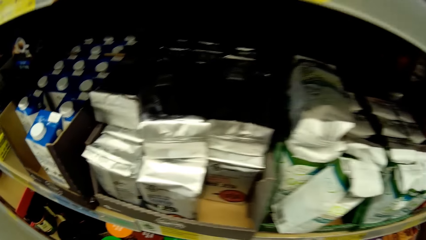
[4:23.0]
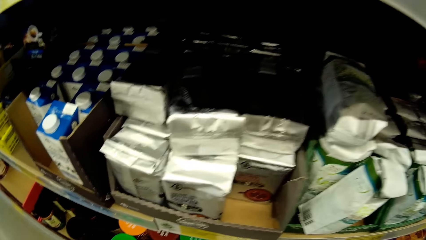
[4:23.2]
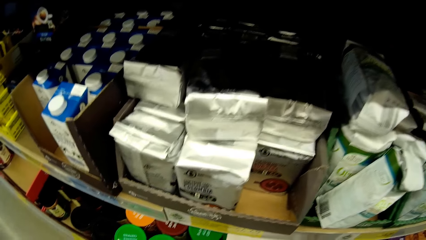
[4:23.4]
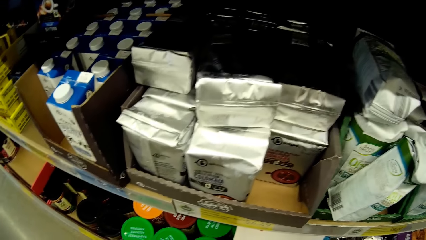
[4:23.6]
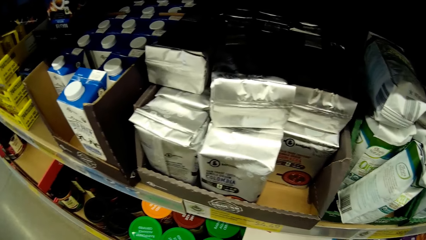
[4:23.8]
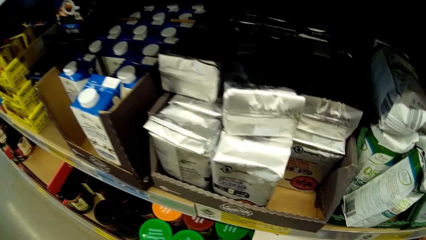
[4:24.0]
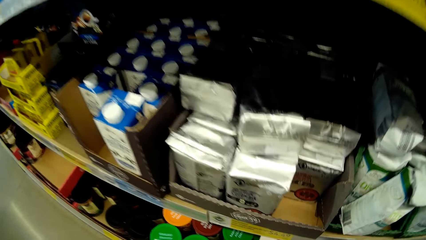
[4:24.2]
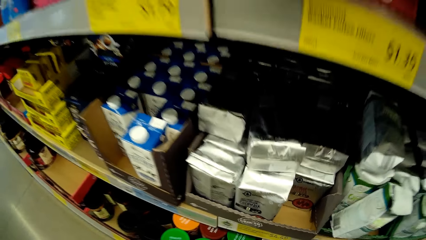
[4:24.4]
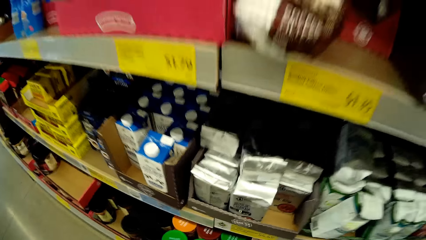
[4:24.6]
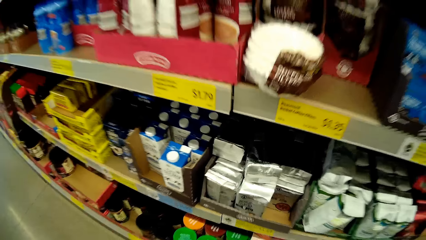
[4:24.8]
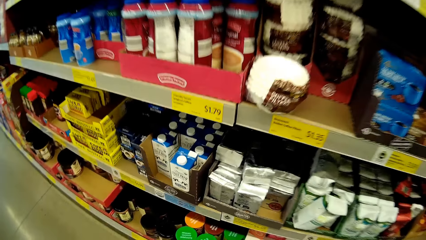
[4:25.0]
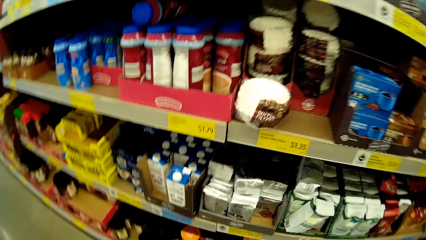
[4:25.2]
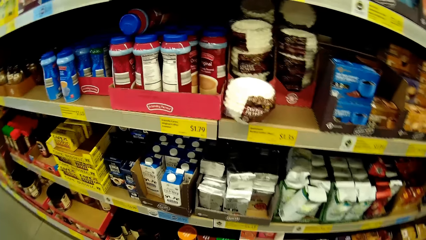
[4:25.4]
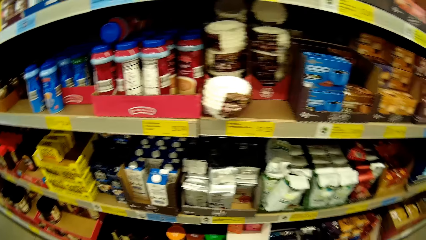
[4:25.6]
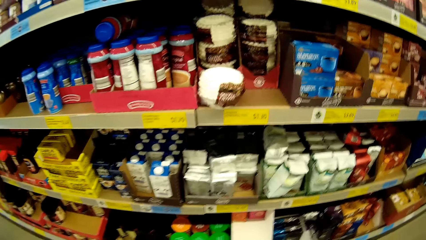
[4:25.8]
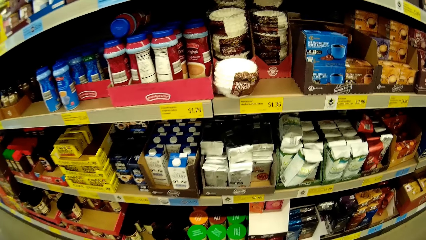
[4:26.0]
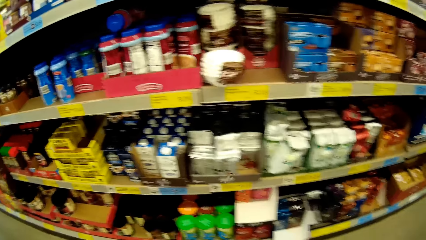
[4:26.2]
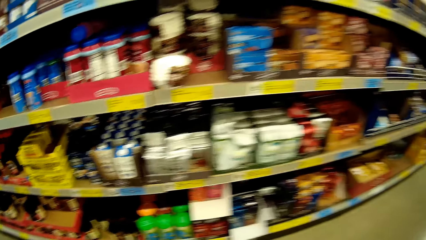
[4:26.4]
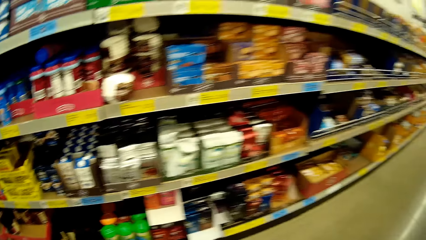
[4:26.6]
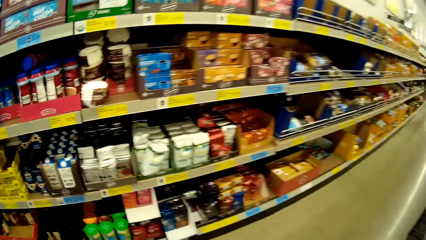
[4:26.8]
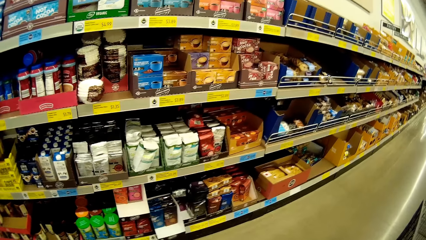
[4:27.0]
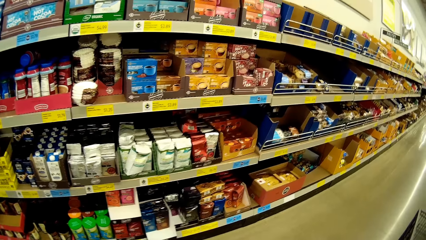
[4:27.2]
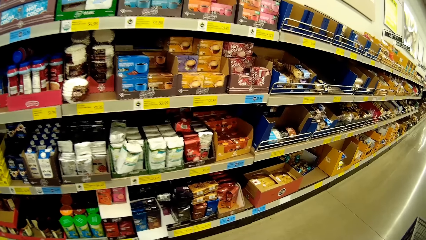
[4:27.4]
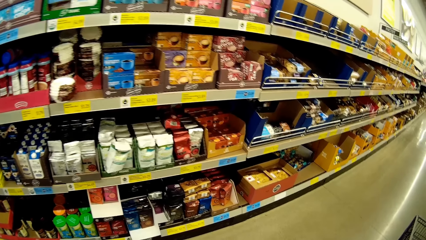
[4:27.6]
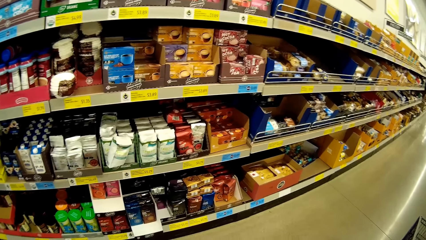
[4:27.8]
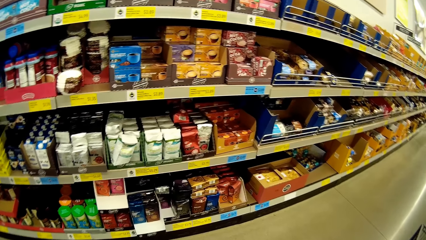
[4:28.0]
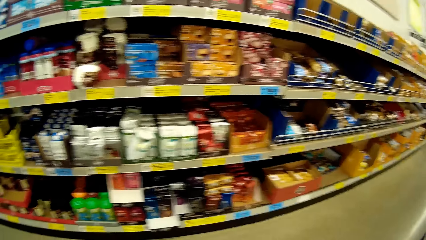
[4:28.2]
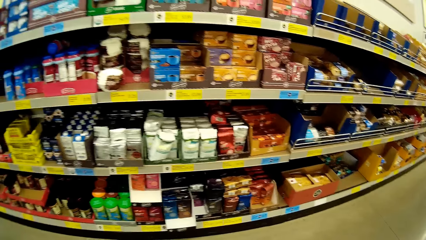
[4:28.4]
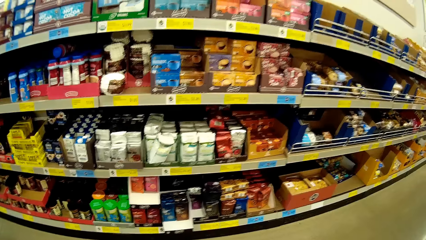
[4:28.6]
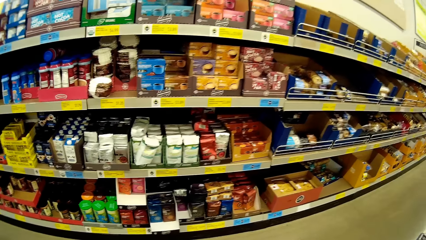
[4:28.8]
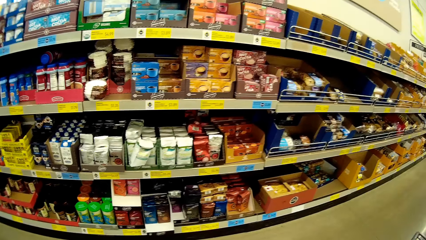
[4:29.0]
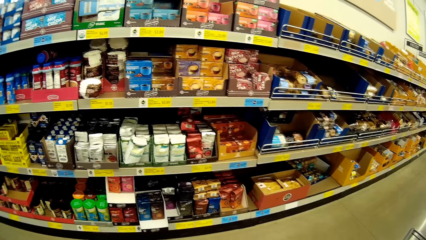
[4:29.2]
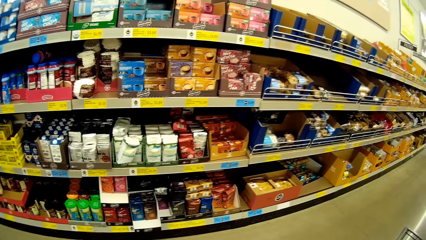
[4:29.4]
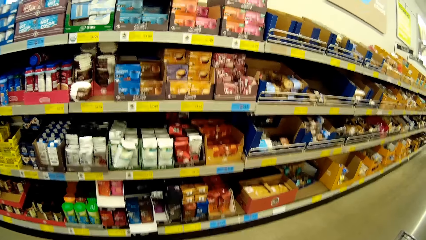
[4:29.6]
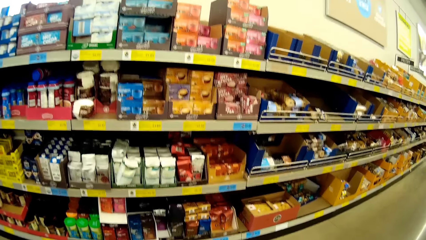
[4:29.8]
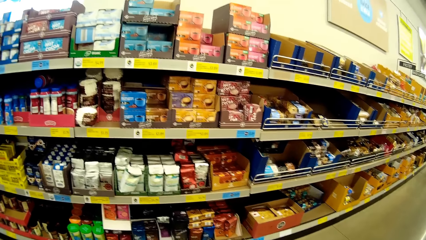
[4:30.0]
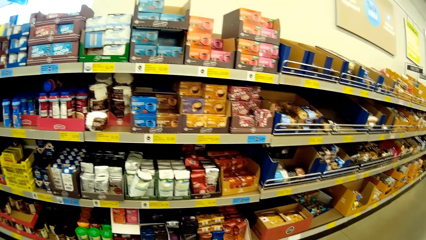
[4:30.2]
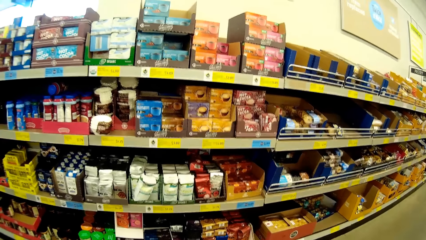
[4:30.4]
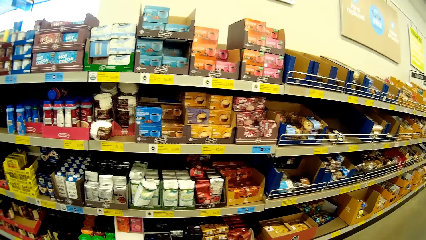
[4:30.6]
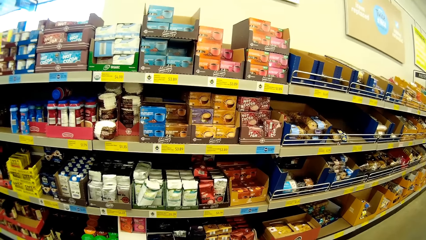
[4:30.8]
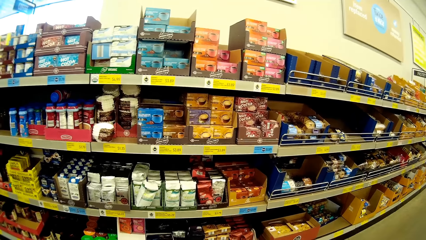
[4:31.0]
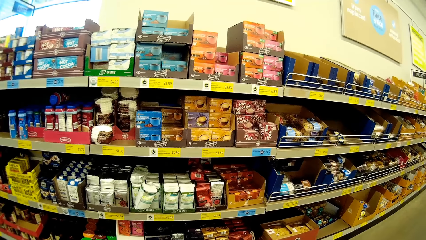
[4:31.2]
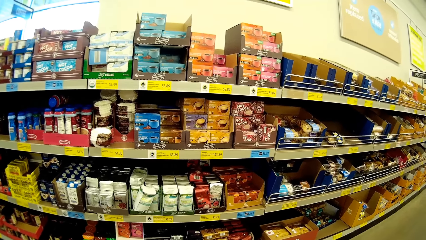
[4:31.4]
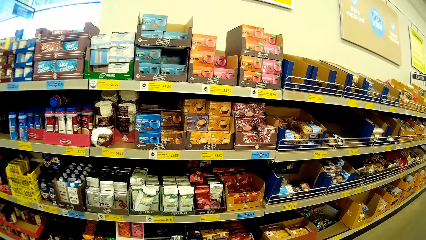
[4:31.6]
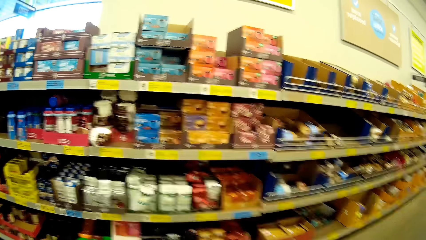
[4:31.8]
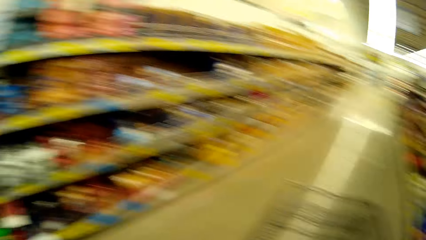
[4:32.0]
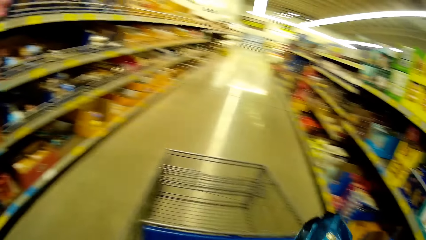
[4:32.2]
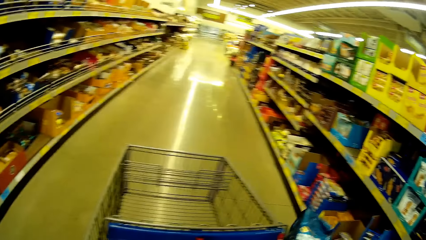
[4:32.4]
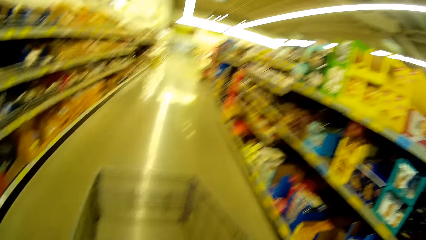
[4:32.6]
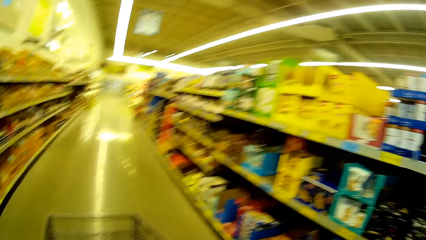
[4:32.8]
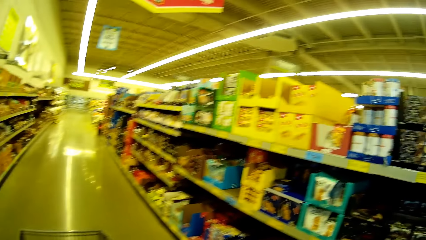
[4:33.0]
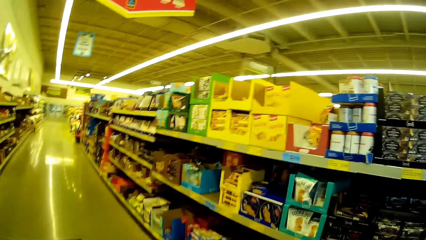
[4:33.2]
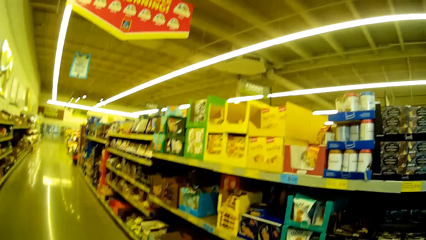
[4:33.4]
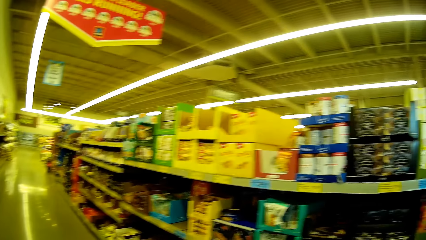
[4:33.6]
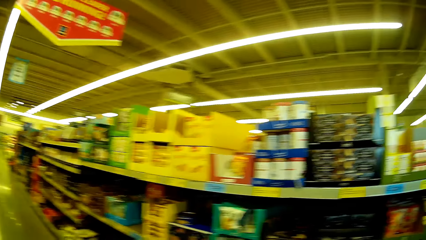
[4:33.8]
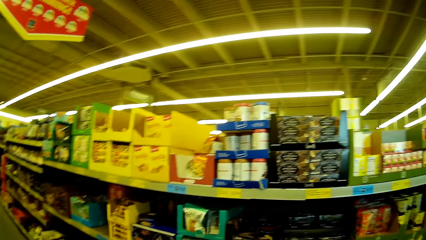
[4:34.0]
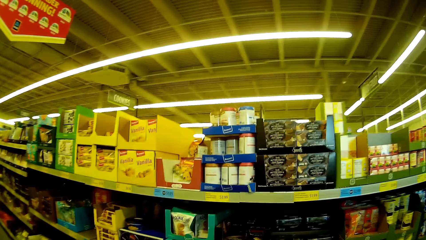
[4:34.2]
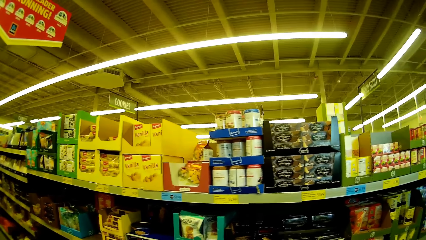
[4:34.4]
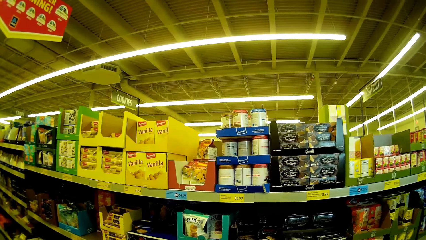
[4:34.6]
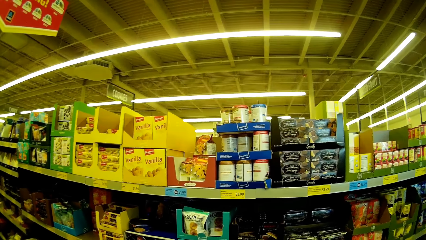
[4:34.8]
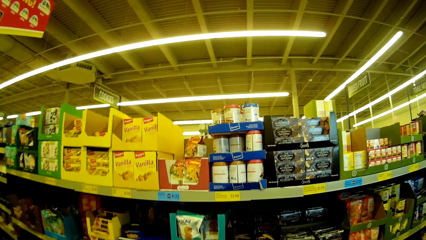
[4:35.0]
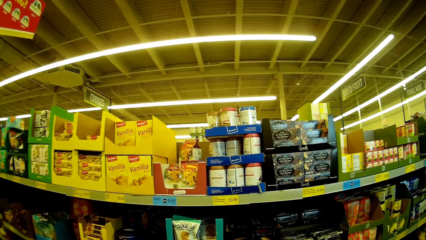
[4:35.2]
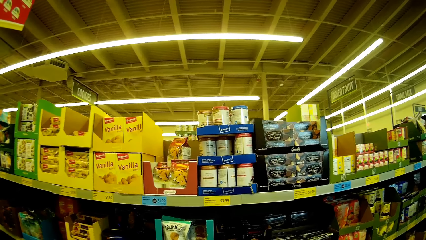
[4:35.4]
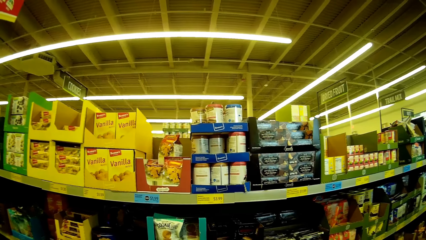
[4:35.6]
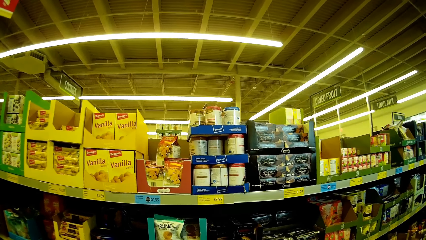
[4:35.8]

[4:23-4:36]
The camera wearer looks around. They look around again. They turn around. They stare at the items on the shelves.

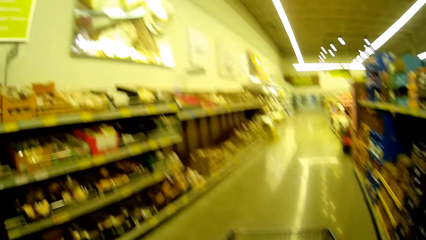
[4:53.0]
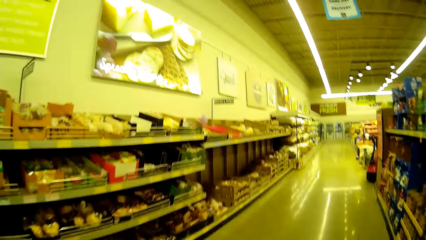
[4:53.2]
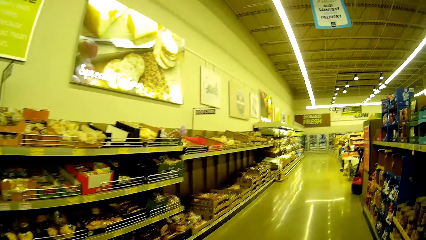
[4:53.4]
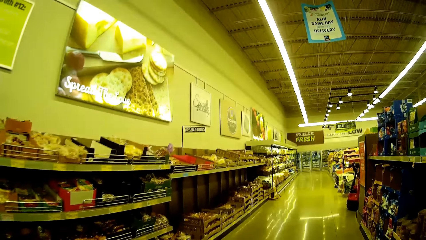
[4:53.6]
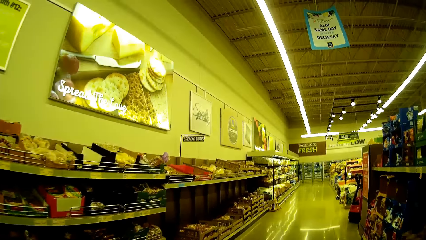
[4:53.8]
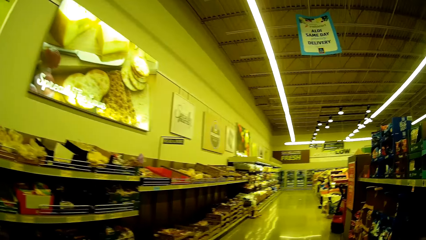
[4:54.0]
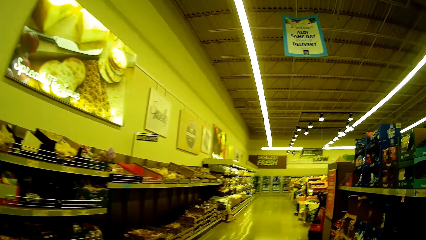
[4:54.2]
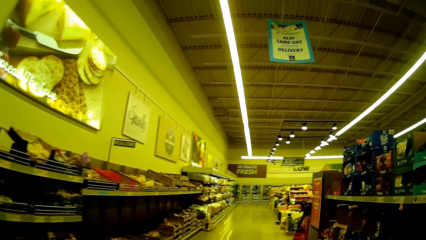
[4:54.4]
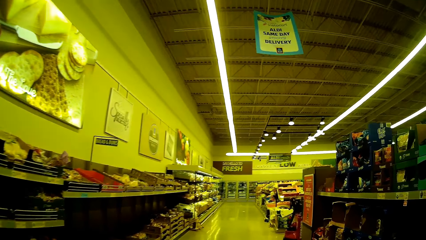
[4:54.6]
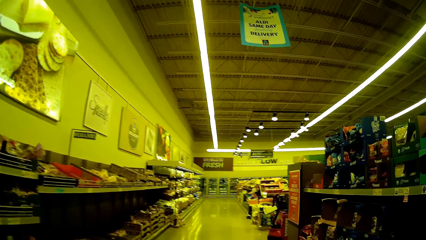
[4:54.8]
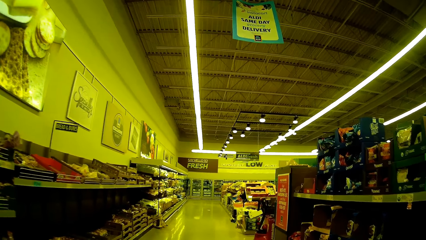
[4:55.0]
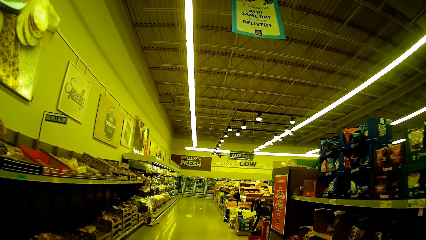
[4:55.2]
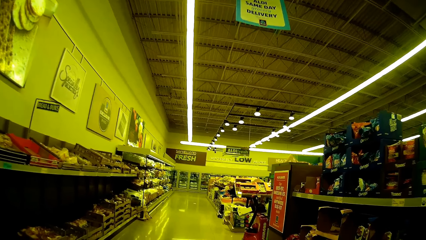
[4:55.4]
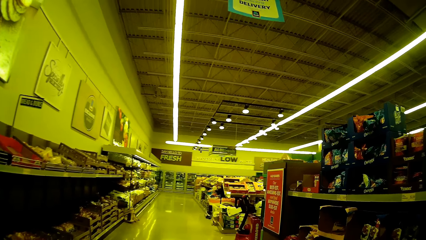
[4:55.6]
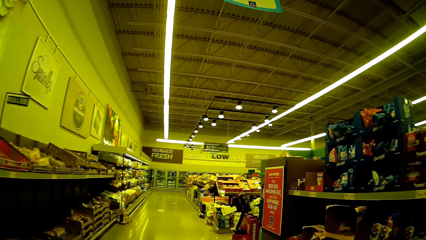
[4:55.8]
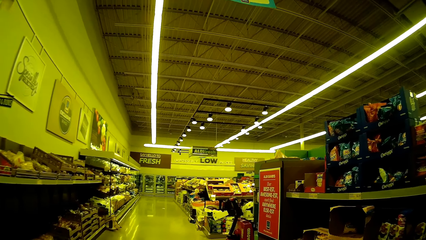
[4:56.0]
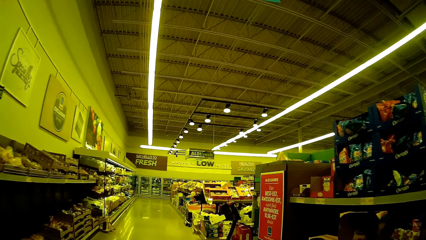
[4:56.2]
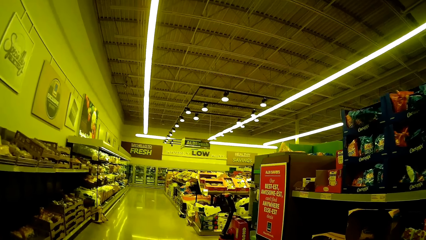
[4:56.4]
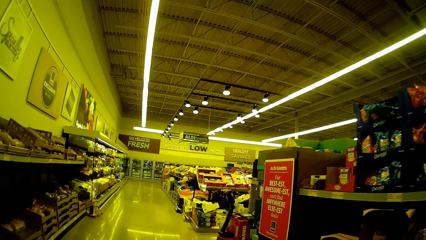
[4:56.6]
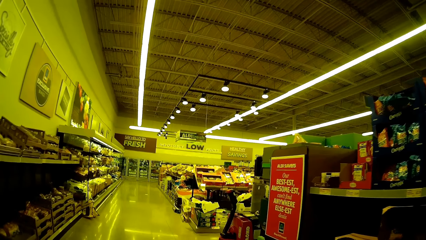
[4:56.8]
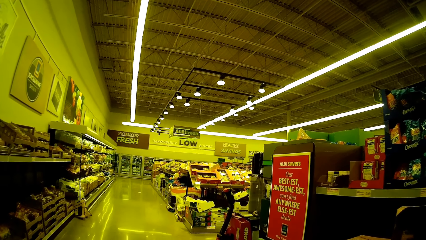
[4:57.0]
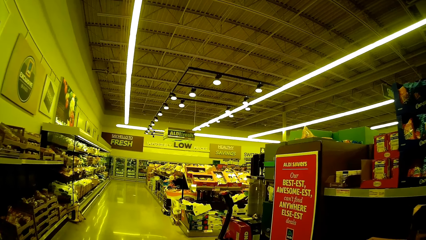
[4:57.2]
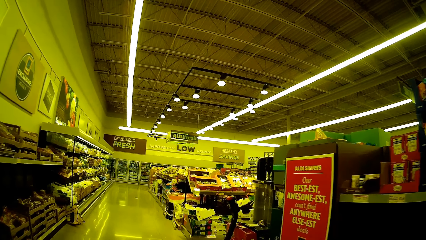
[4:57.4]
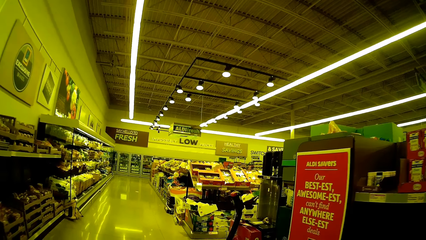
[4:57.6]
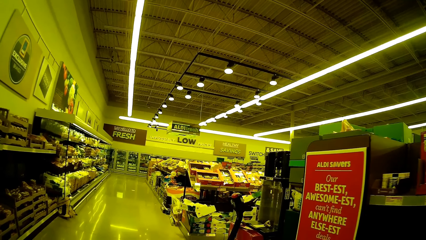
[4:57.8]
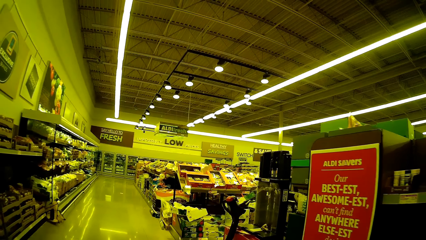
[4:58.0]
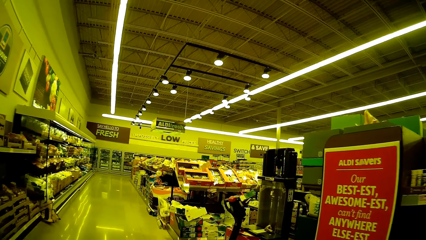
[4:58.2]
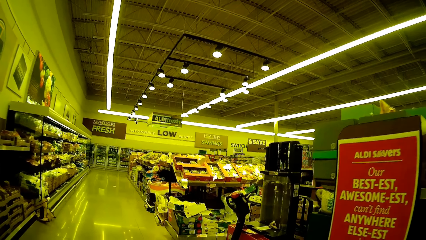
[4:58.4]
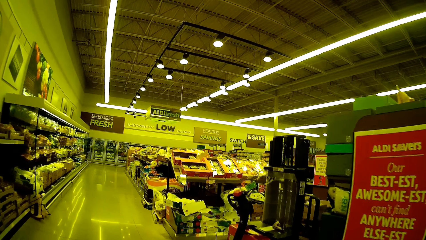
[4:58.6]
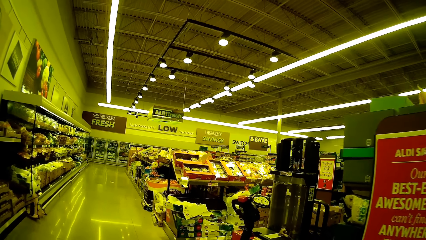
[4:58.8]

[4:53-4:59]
The camera wearer walks in the supermarket.
